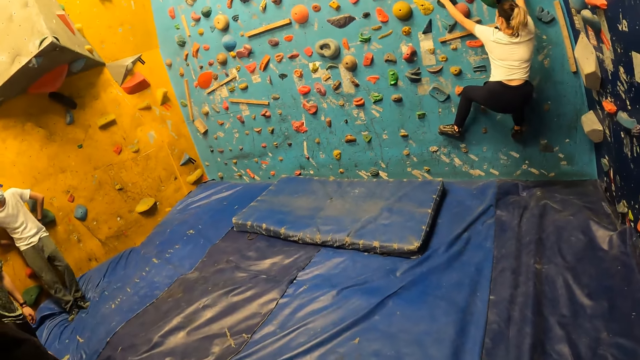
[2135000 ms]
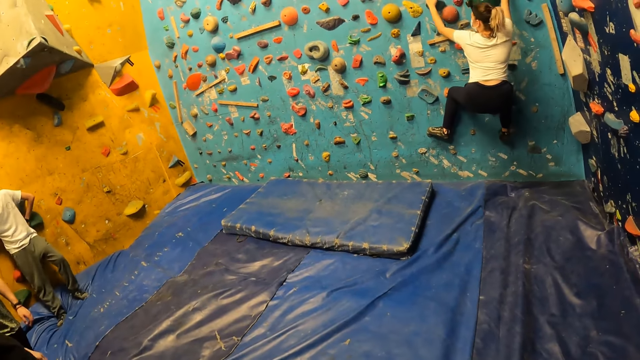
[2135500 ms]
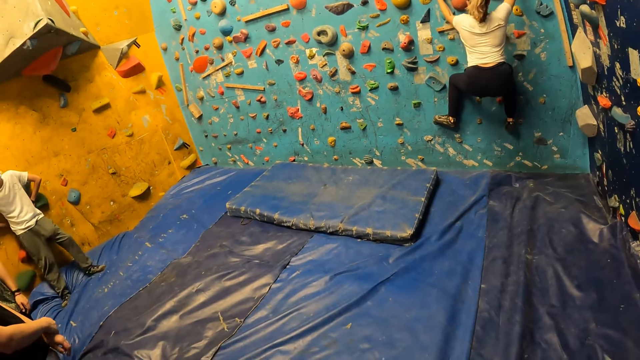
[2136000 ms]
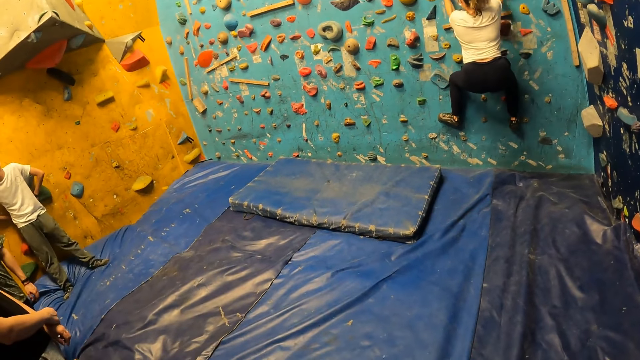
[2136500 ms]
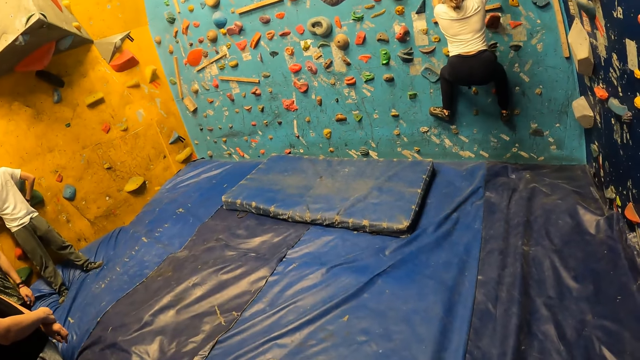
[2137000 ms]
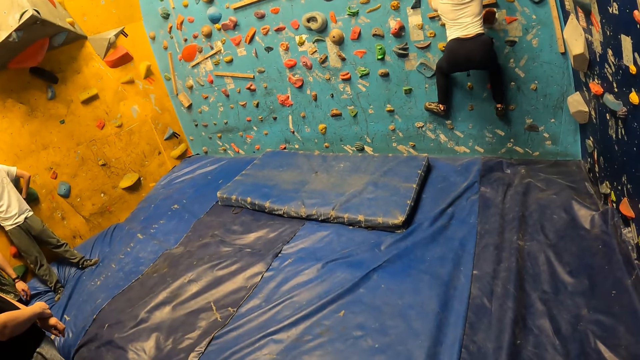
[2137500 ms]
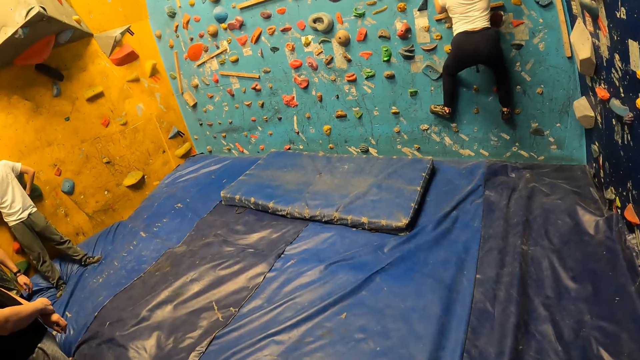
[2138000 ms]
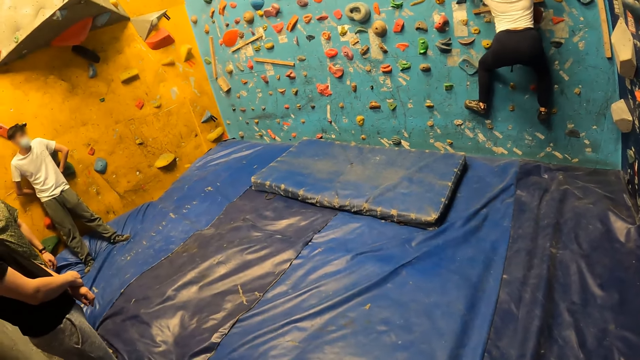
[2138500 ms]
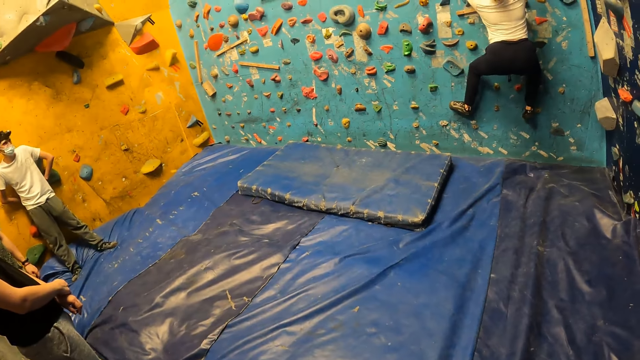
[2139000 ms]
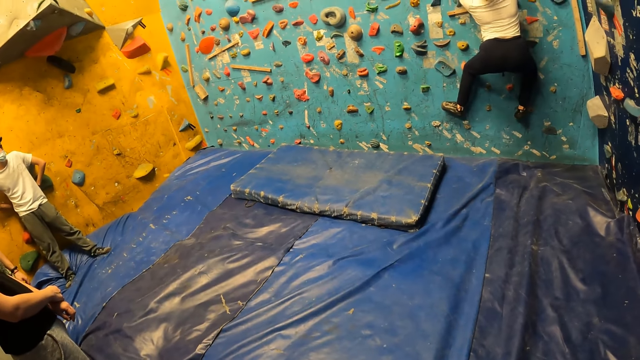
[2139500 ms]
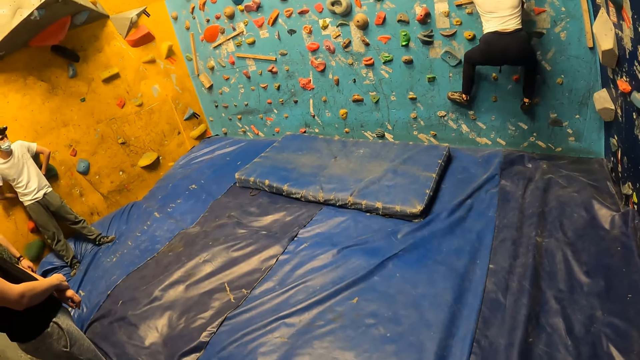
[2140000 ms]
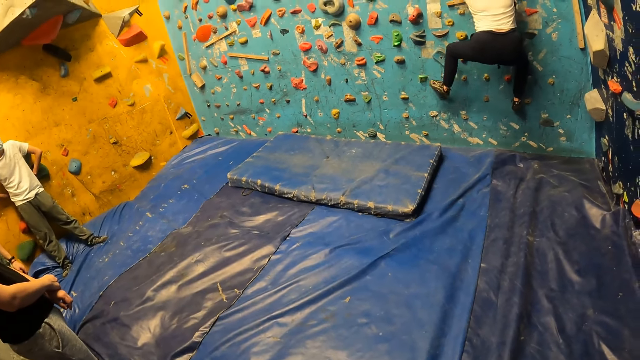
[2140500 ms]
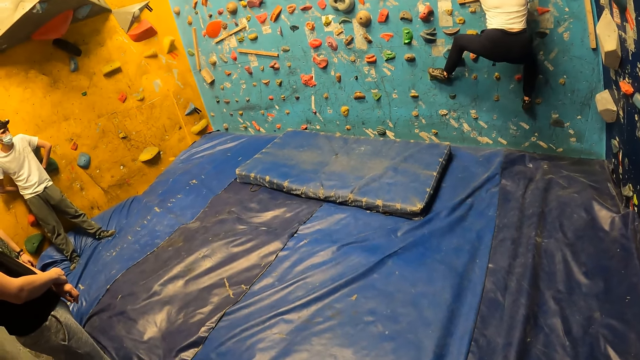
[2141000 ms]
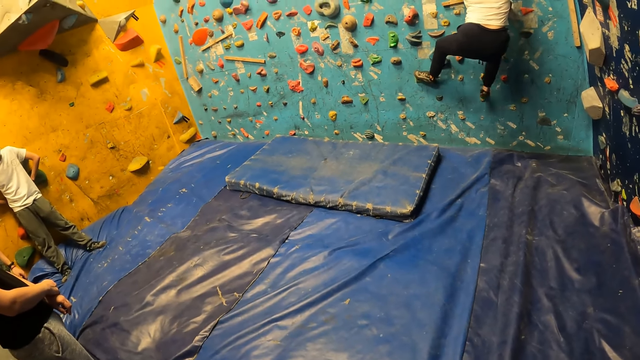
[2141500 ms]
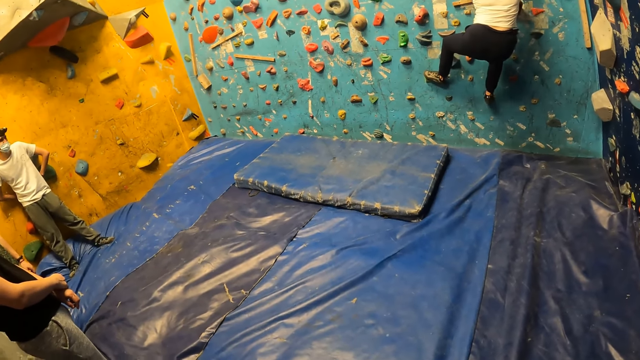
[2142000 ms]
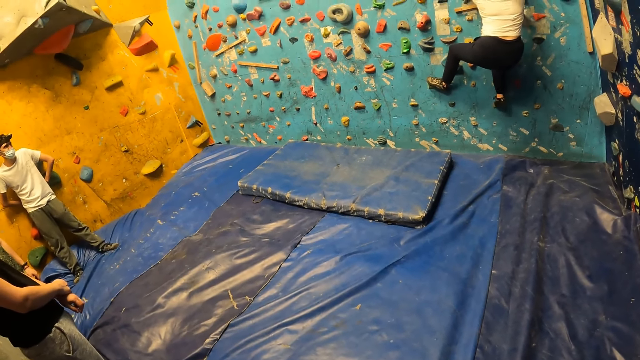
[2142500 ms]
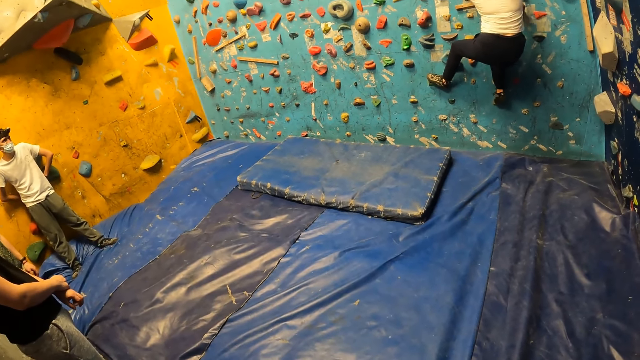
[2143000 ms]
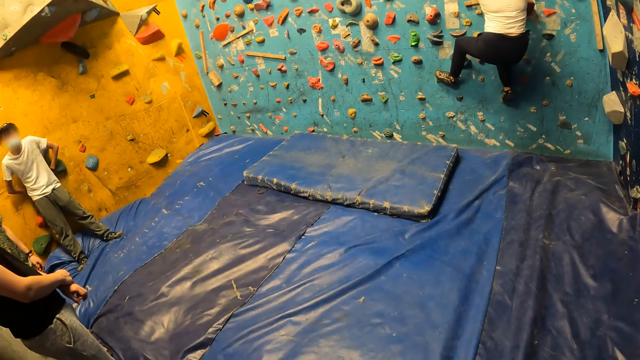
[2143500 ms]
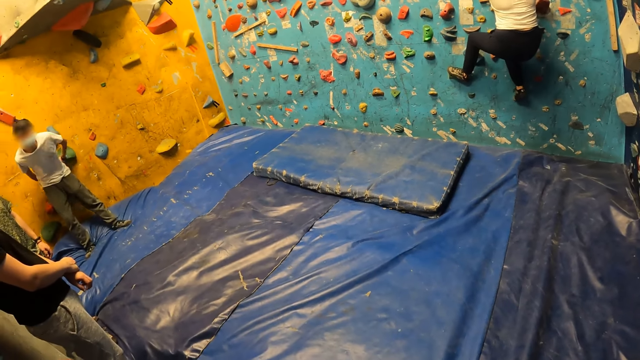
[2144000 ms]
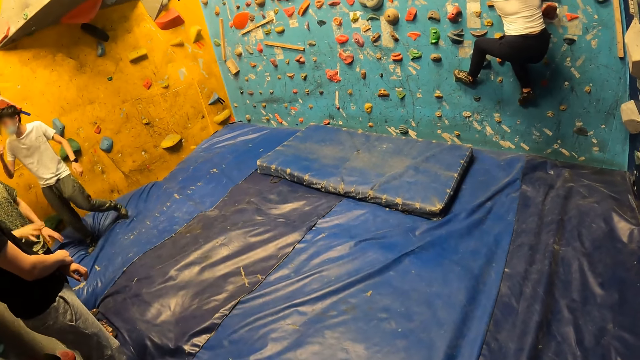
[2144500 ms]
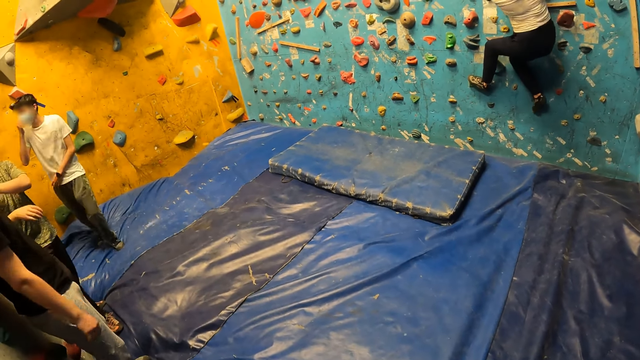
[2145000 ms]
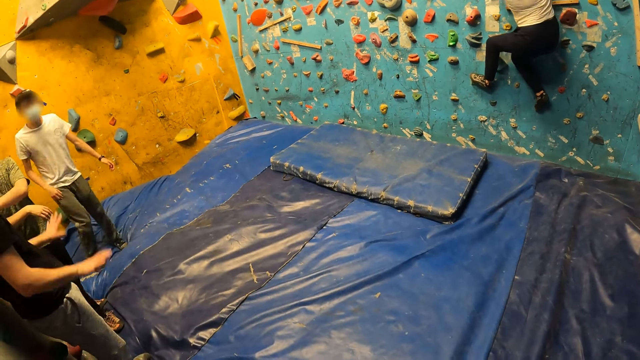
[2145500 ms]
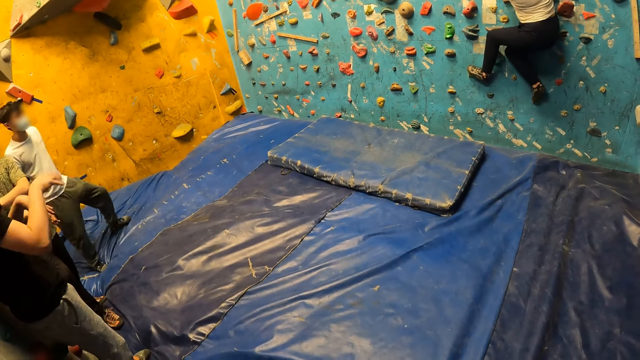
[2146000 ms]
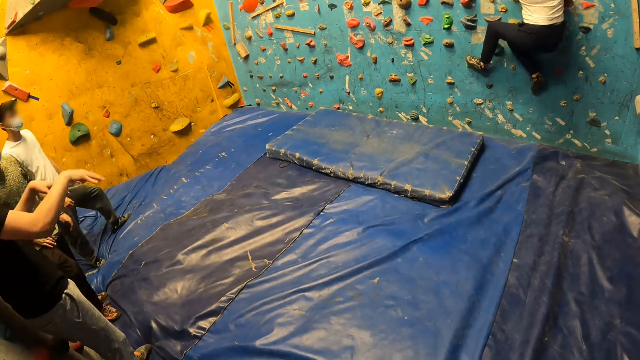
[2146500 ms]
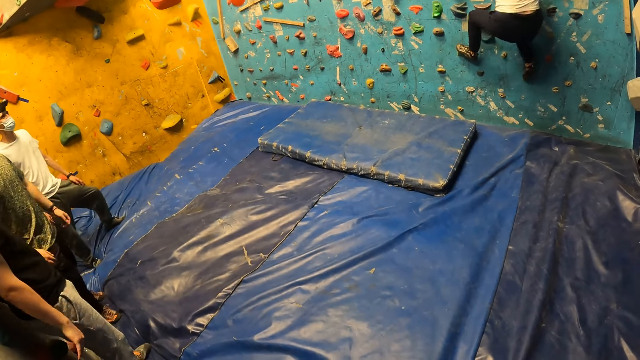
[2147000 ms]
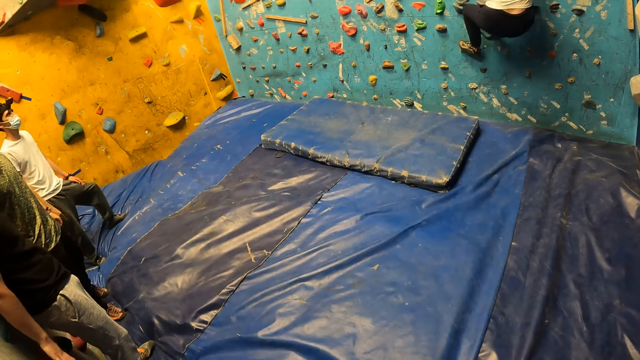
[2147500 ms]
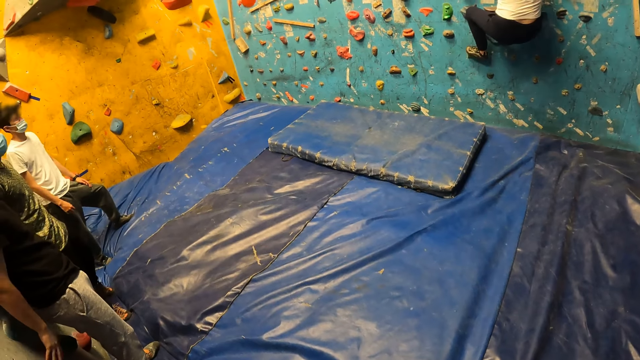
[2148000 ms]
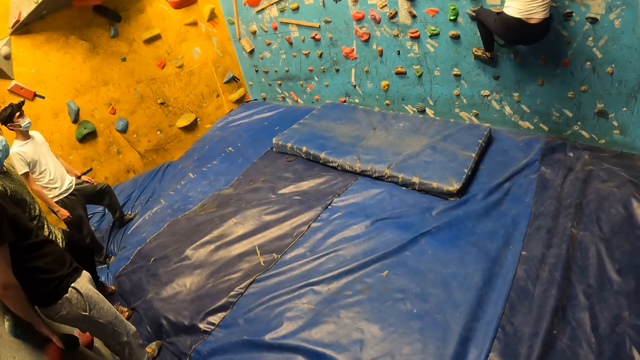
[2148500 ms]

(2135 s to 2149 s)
The camera wearer looks around. A man touches his nose mask with his right hand. Another man interacts with a third man. The camera wearer looks around again.

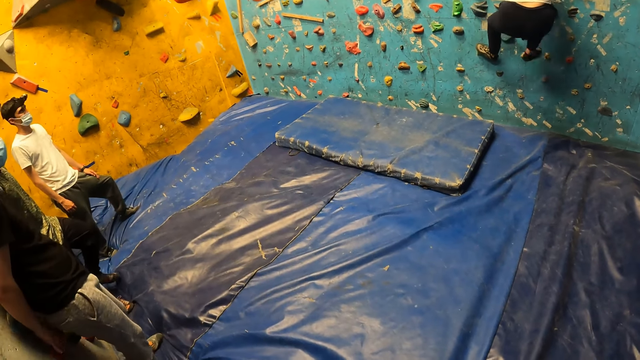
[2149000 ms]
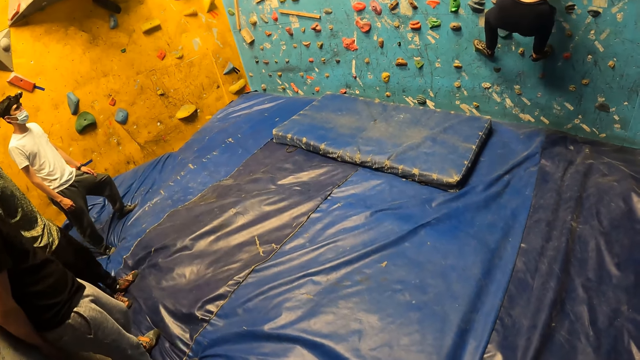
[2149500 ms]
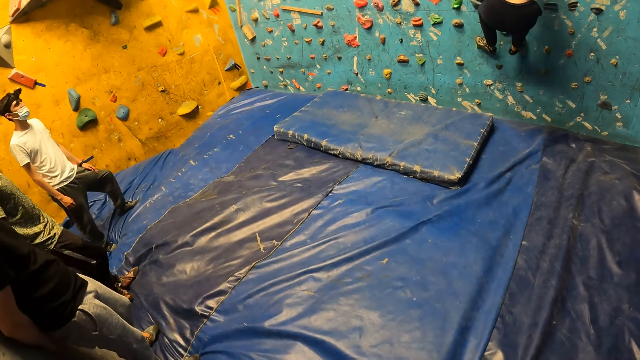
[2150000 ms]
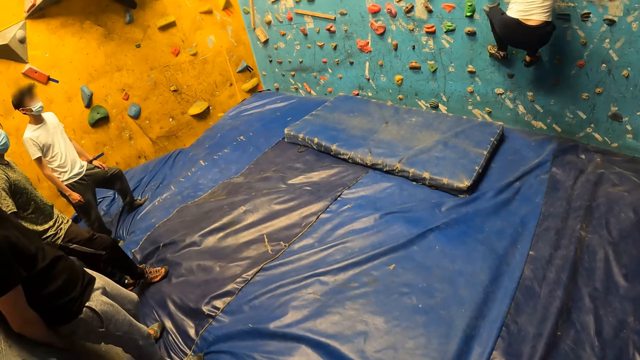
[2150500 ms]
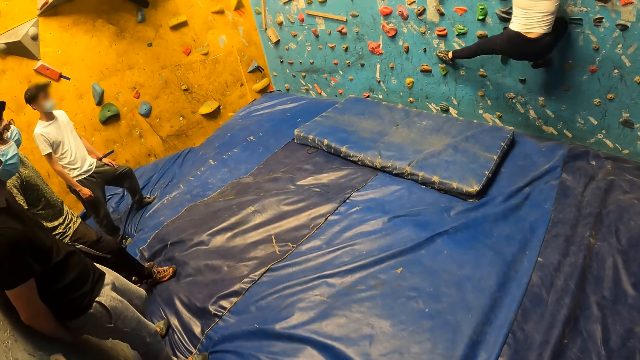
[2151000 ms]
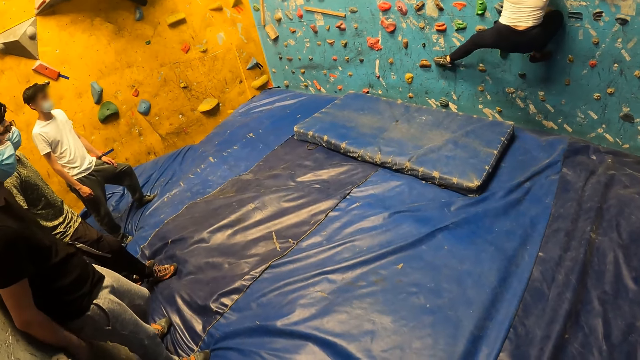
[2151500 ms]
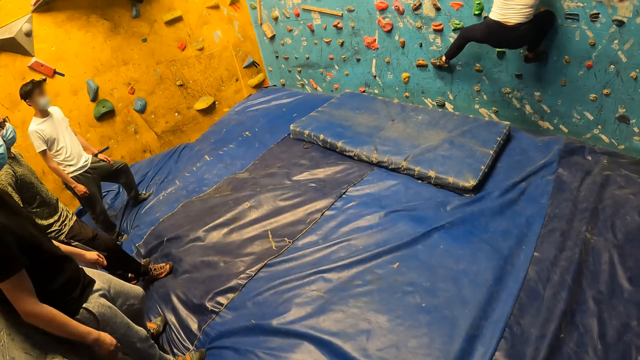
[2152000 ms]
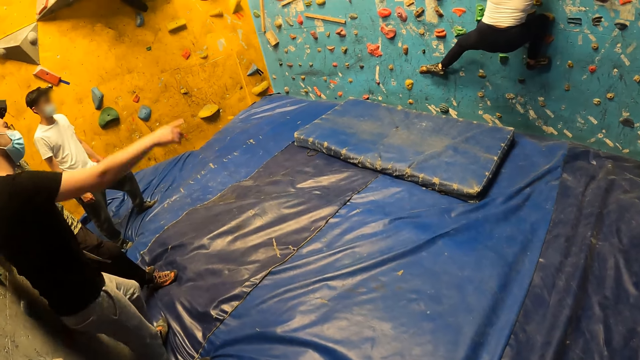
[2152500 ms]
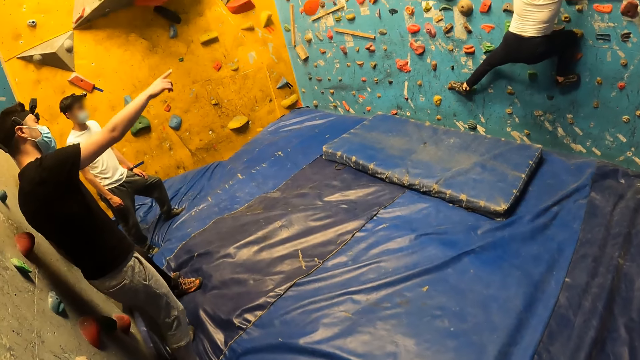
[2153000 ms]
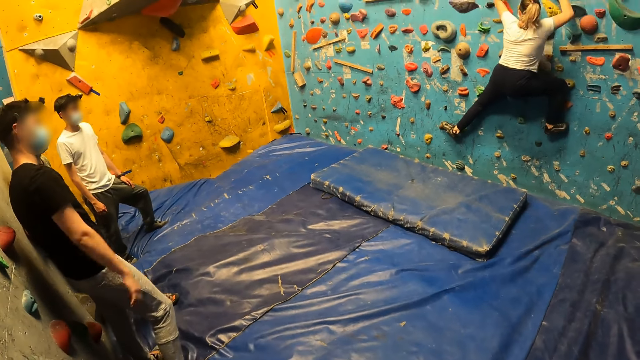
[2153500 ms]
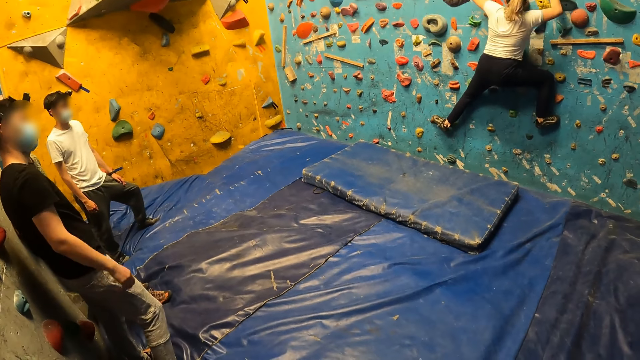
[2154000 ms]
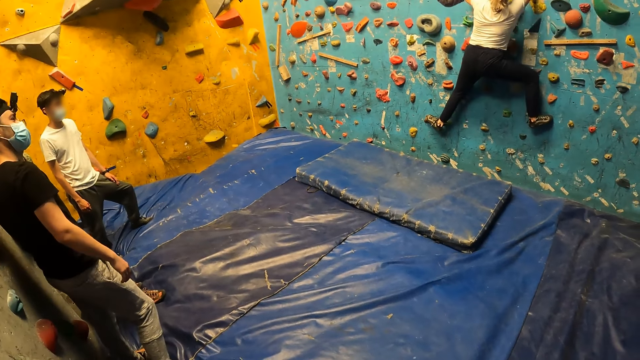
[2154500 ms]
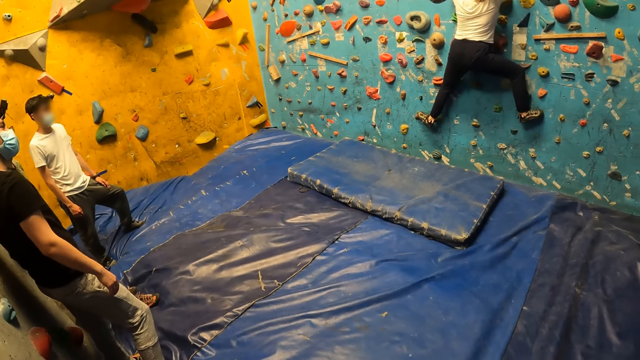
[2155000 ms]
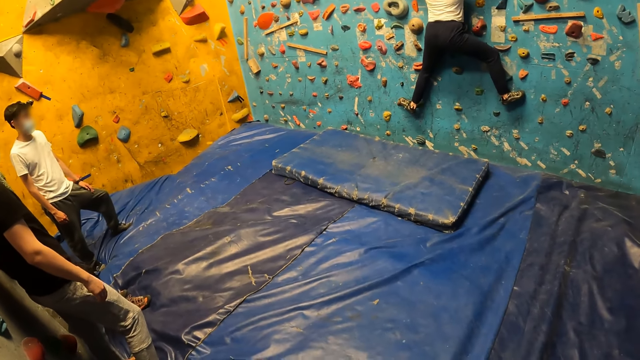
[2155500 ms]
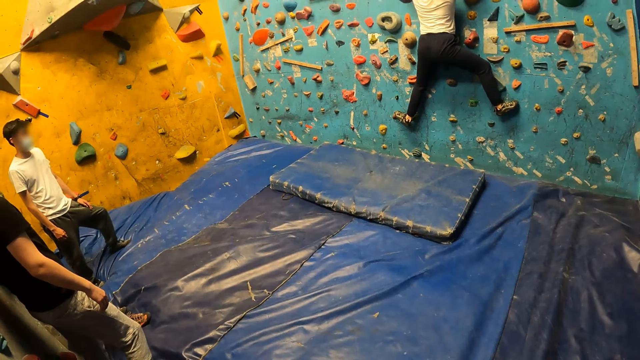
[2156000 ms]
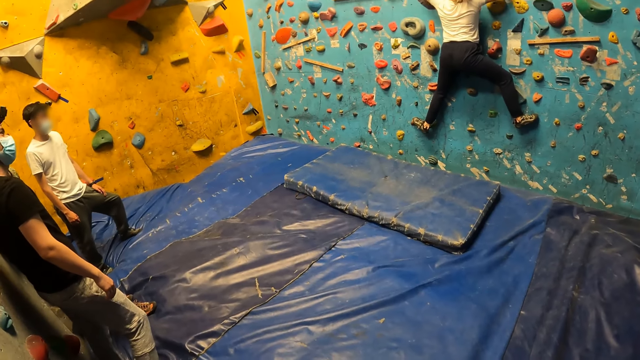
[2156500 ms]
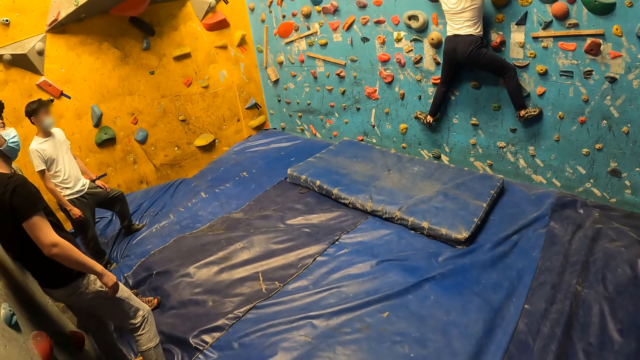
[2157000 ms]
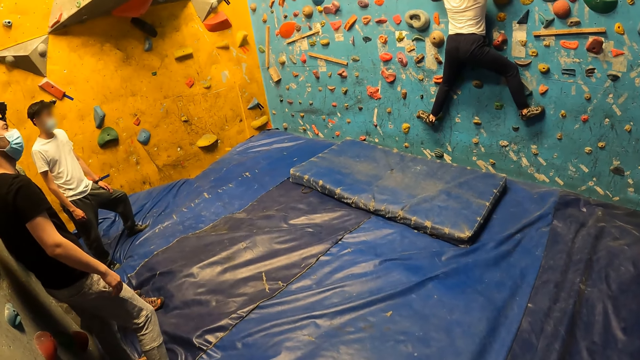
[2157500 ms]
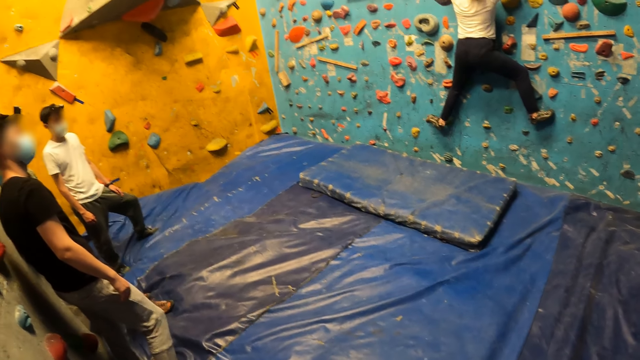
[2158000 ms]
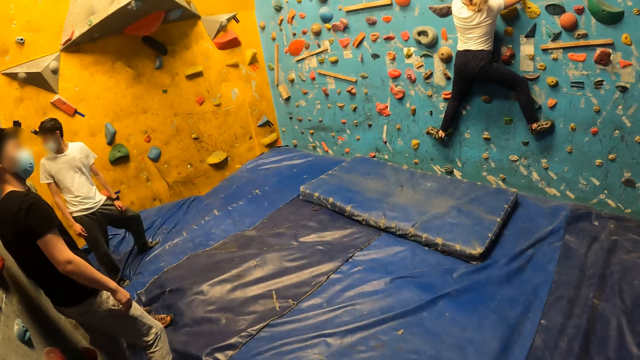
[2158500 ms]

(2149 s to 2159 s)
A man points his right index finger at the climbing wall. The camera wearer looks around.
